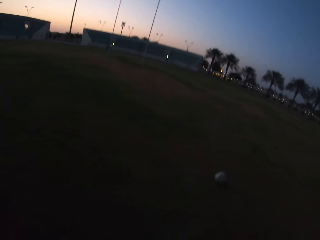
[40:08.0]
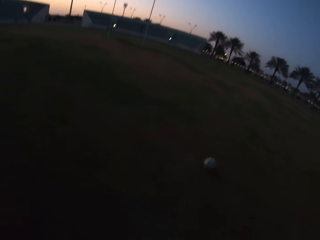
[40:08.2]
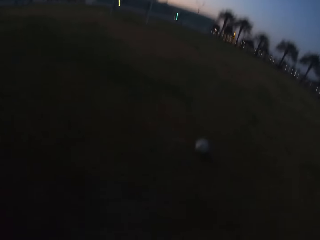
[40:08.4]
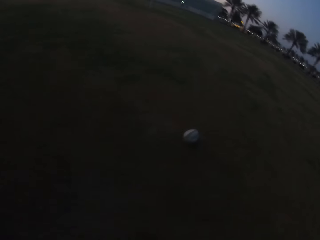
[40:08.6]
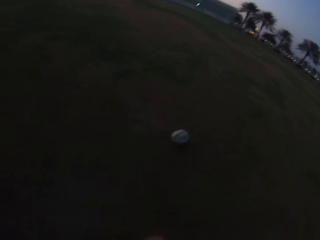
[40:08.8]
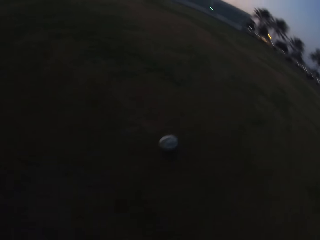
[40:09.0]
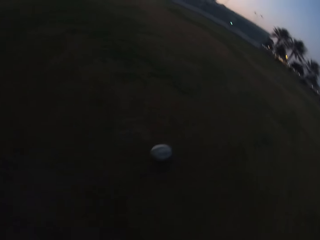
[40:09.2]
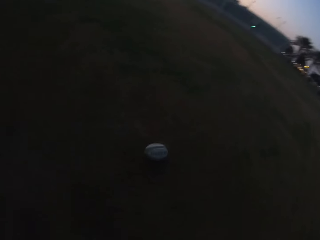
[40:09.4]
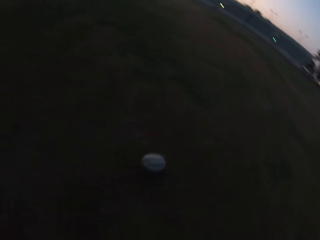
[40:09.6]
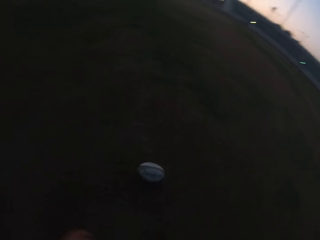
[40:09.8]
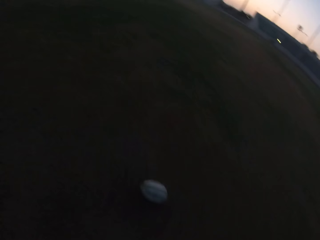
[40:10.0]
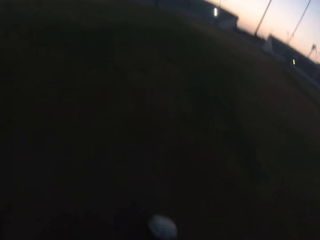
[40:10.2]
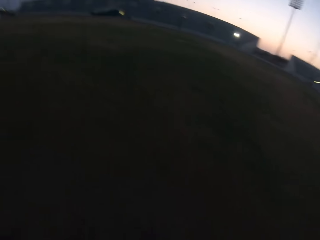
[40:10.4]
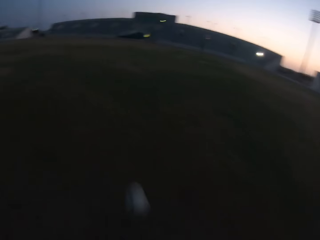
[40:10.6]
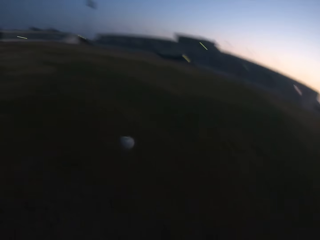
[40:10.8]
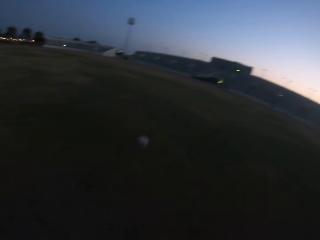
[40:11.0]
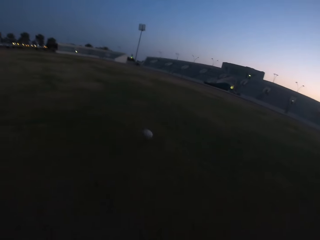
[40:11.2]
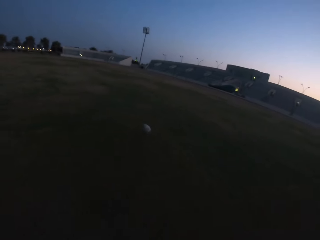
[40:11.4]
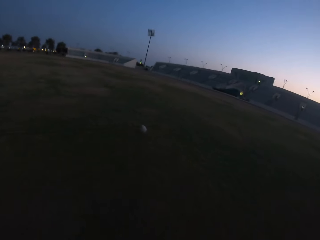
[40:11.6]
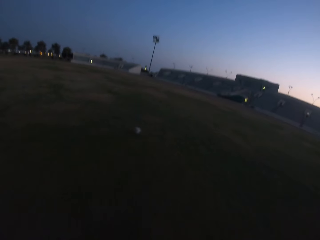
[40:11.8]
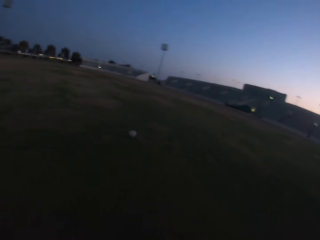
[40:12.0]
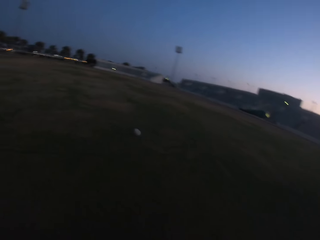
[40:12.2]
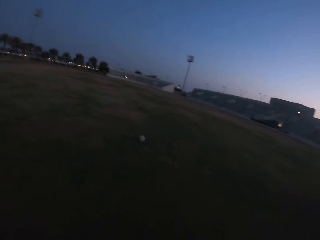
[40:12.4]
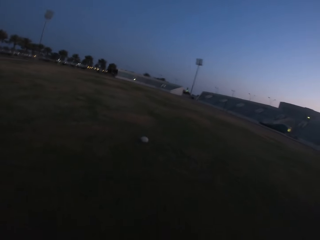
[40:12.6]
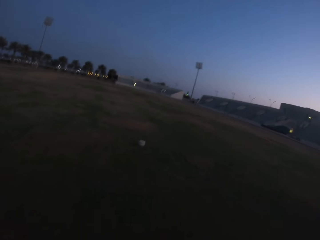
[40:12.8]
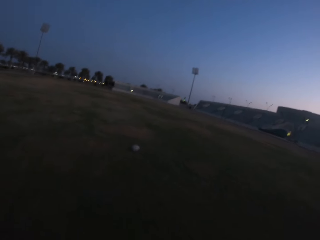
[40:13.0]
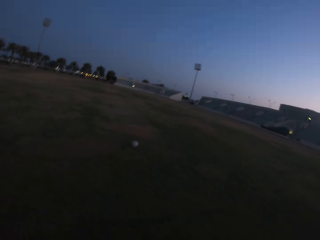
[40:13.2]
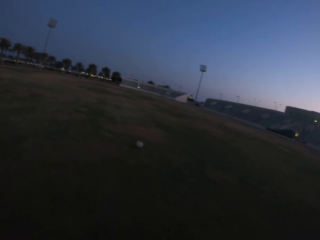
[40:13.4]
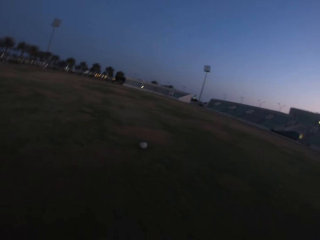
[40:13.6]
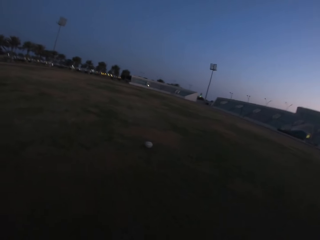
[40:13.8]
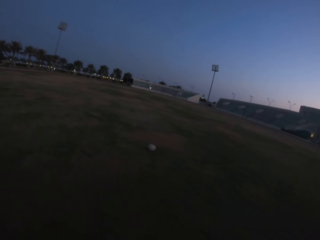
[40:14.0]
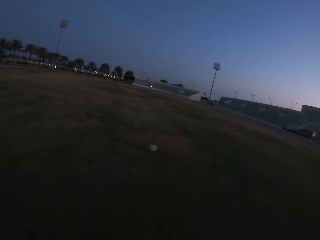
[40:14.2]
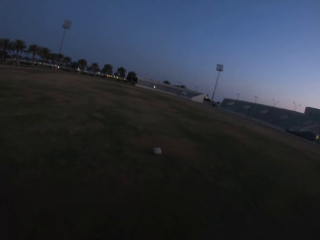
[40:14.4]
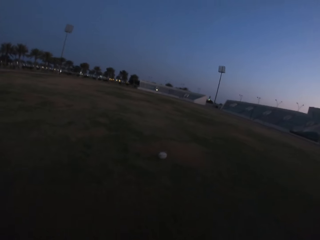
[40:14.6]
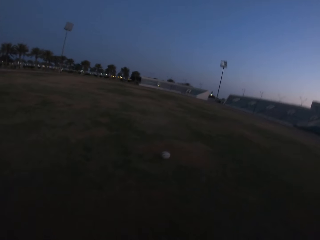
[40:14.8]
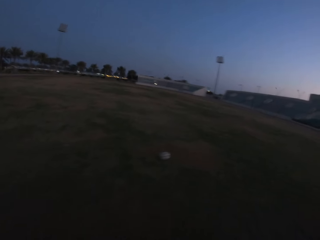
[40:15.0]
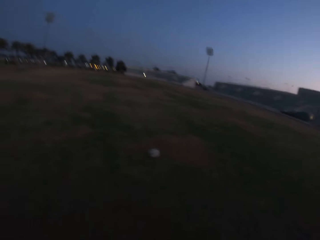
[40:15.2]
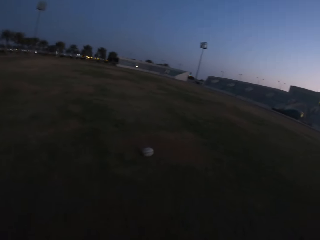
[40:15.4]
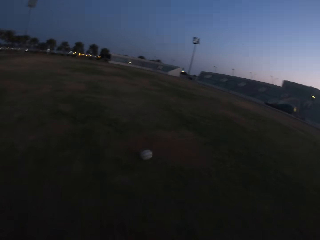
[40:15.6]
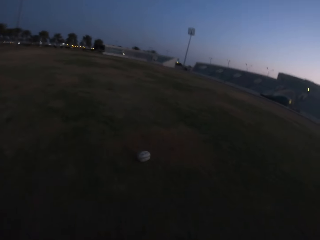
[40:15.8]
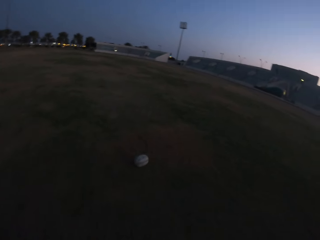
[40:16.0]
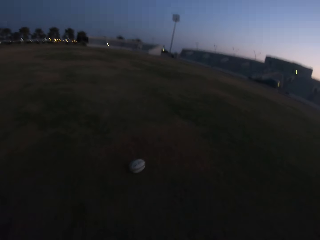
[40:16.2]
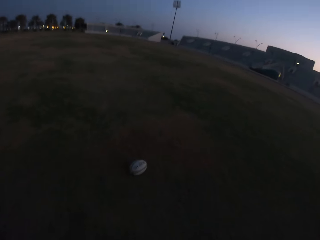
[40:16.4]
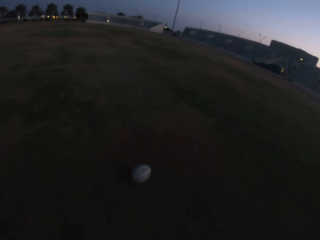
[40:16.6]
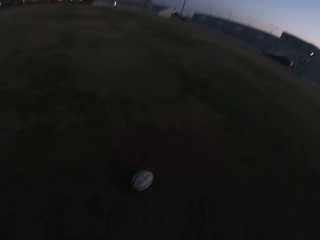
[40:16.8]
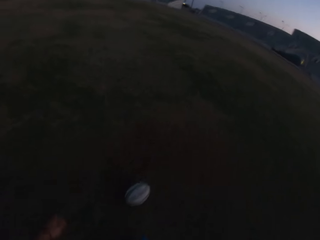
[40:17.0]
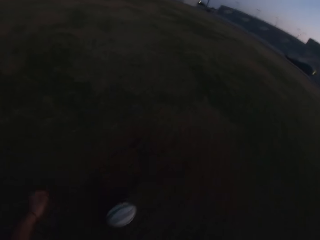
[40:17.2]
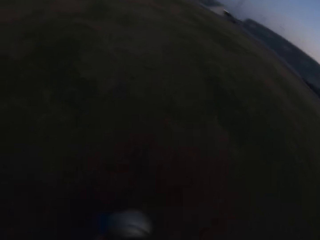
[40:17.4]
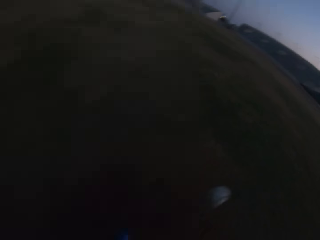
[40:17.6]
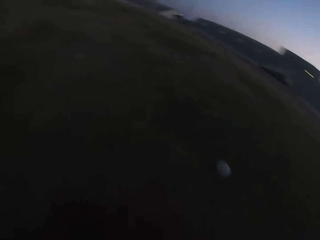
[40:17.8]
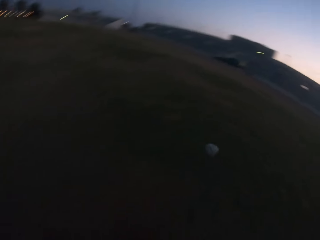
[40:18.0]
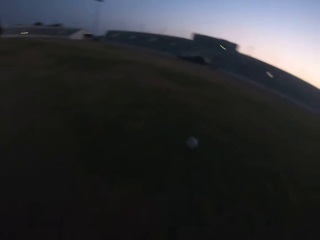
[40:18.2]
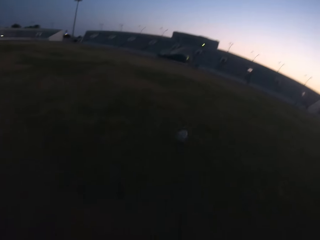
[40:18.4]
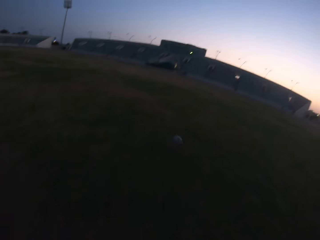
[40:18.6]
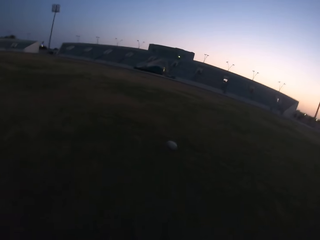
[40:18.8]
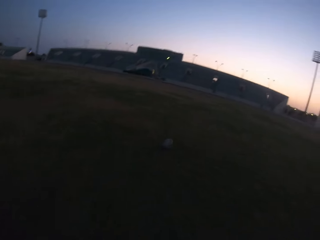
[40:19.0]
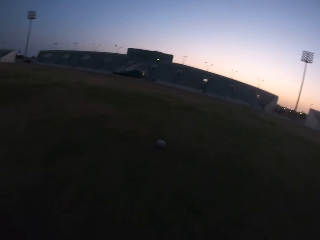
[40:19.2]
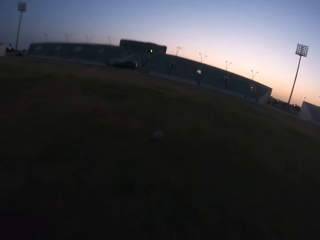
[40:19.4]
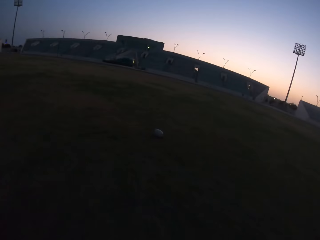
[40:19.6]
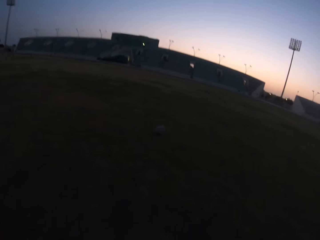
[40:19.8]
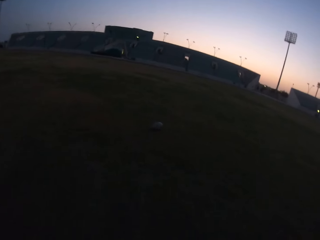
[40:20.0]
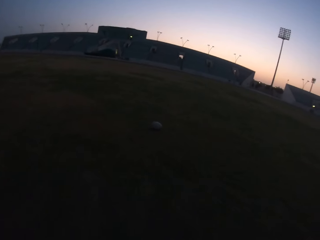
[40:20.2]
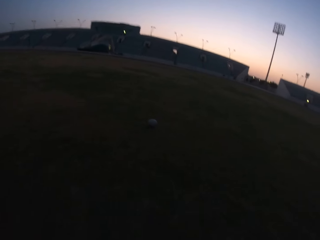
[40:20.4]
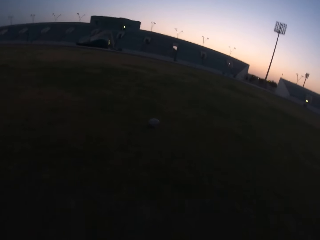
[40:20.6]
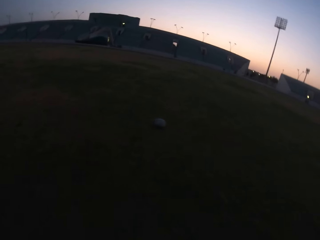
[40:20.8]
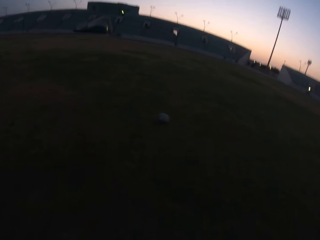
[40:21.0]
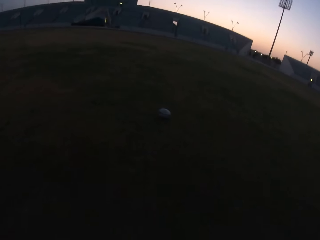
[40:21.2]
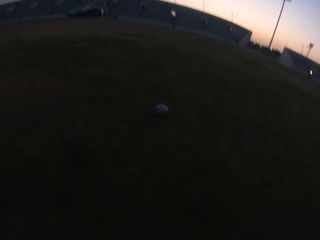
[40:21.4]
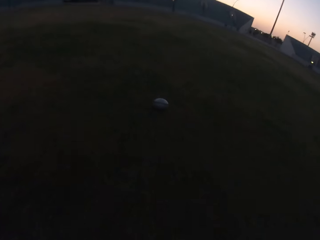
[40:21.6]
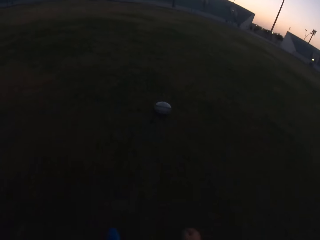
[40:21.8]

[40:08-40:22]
The camera wearer kicks the ball in the field. They walk towards the ball in the field. They kick the ball in the field. They walk towards the ball in the field.

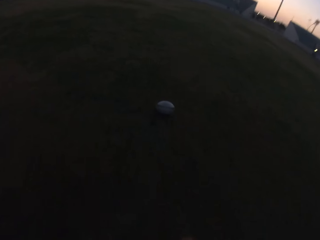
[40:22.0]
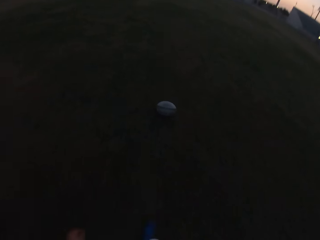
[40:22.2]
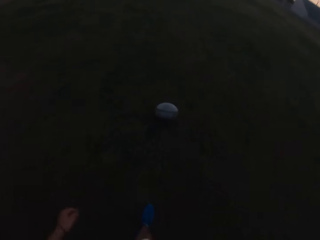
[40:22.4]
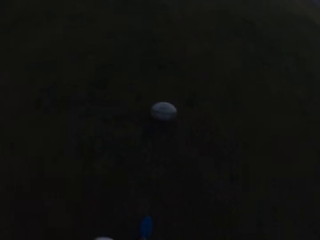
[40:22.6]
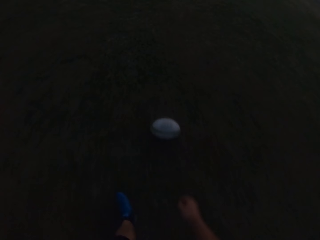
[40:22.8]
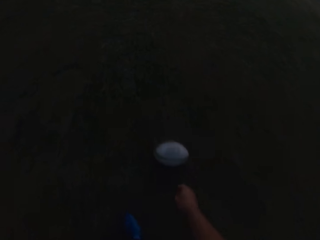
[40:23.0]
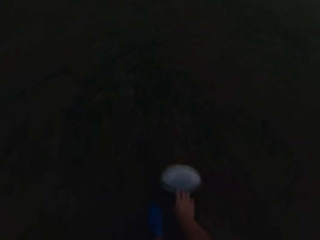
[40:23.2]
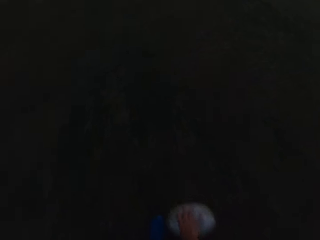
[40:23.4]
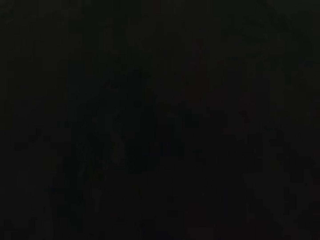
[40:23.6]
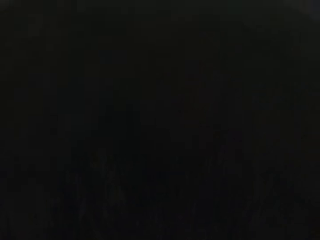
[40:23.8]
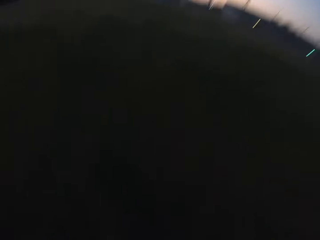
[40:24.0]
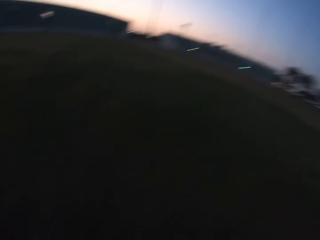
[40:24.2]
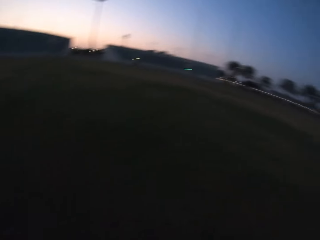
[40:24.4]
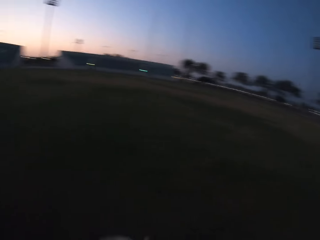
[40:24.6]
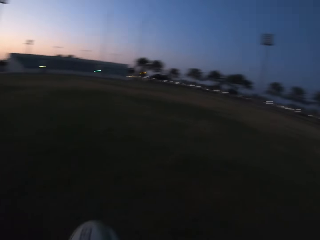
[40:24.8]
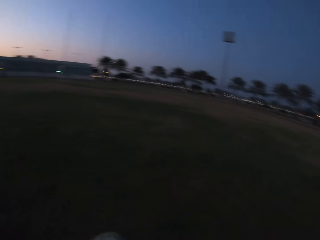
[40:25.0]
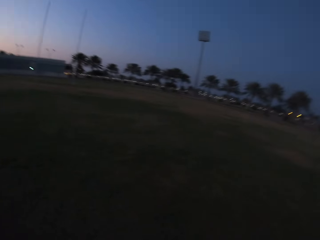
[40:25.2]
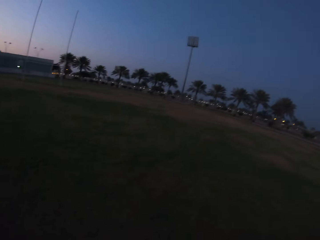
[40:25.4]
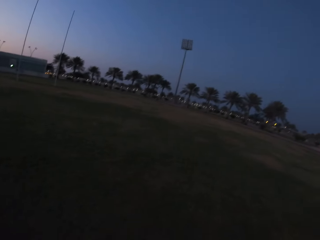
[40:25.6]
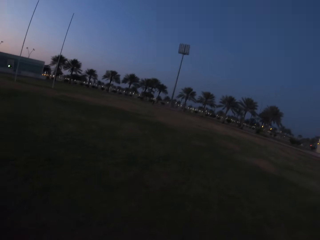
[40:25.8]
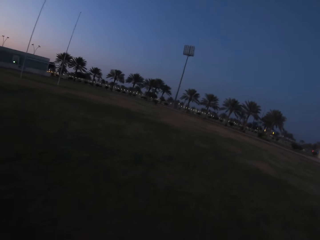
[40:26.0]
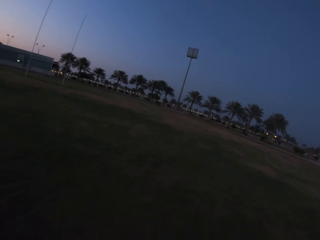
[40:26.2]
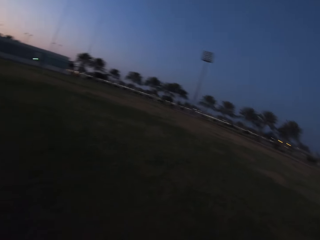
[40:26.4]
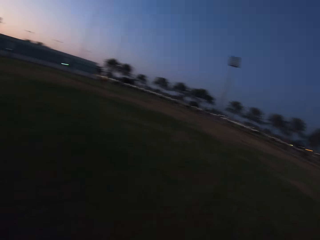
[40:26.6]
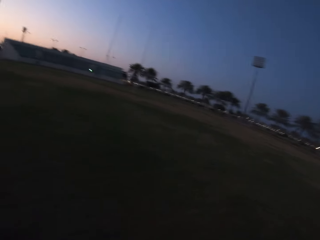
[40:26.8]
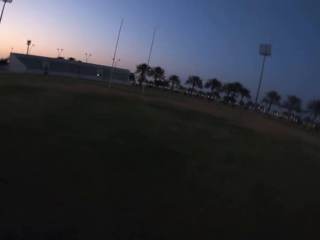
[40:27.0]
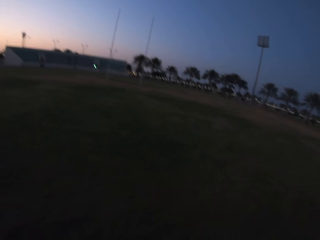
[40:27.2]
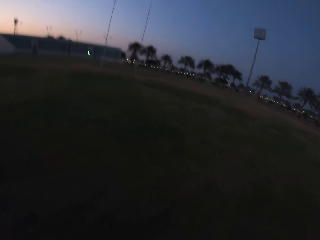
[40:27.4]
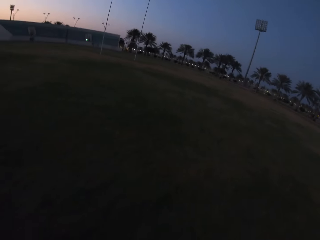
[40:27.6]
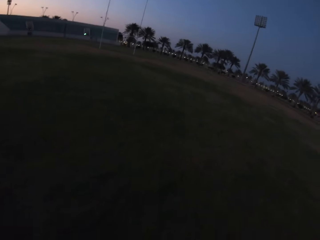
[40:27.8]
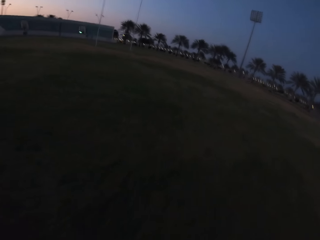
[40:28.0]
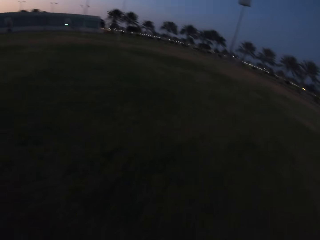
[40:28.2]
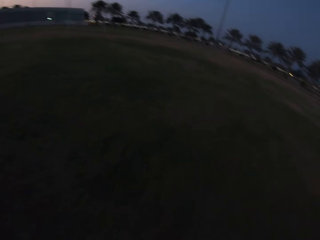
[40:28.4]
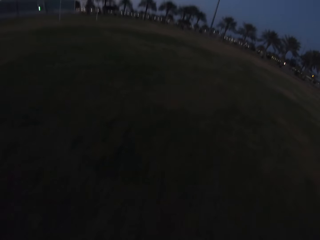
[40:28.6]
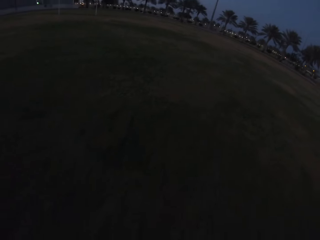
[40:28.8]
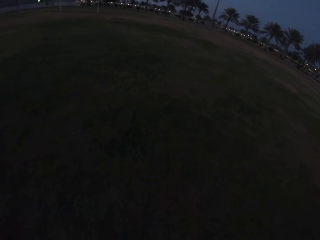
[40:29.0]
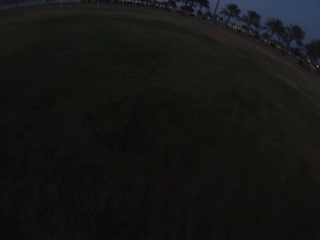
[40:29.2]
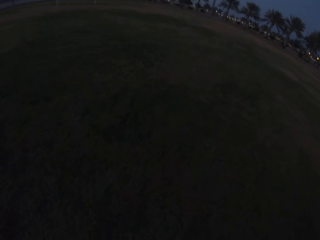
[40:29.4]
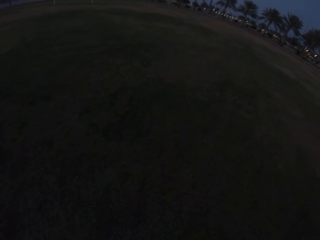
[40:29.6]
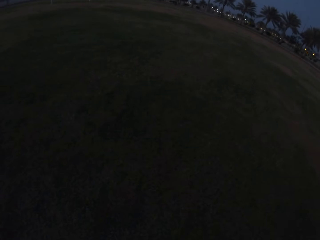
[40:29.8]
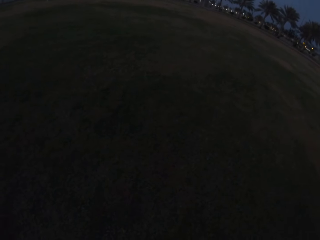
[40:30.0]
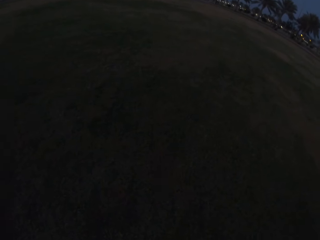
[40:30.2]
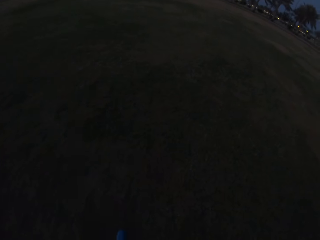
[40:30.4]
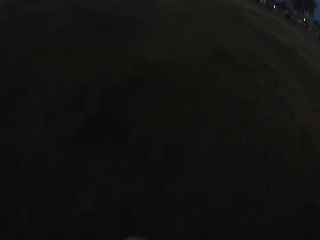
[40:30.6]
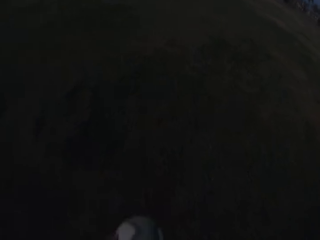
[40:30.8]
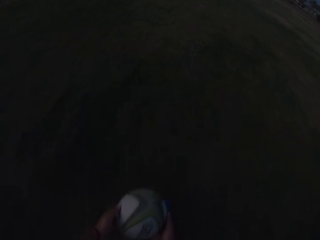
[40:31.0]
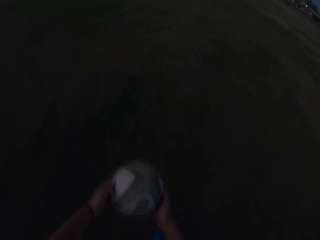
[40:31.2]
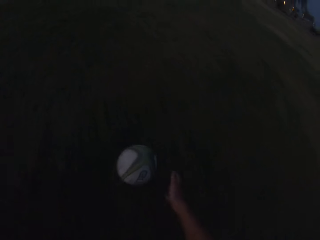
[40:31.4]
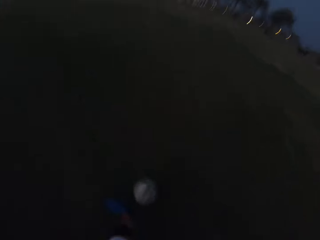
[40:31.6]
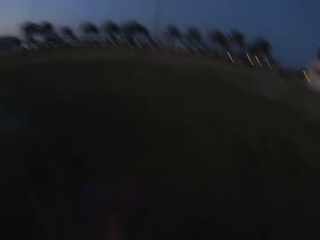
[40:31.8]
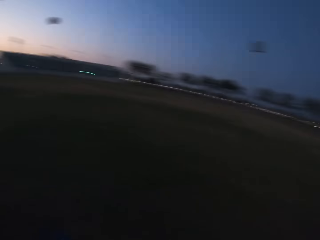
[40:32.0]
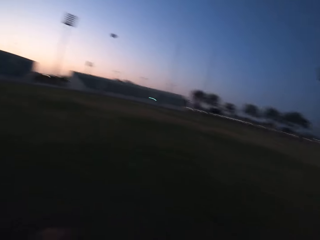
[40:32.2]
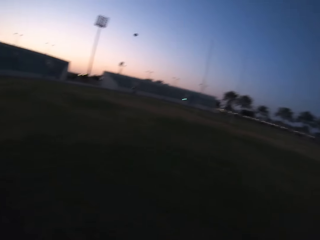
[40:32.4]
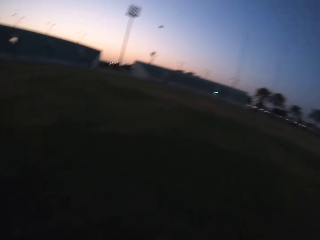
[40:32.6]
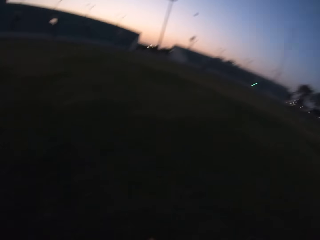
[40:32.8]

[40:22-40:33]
The camera wearer picks up the ball from the ground. They walk with the ball. They kick the ball in the field.
